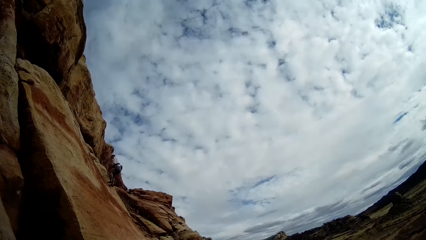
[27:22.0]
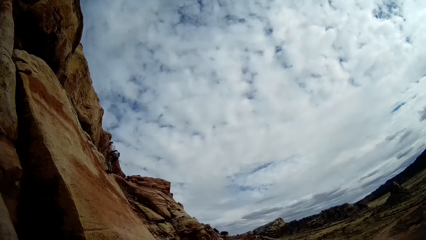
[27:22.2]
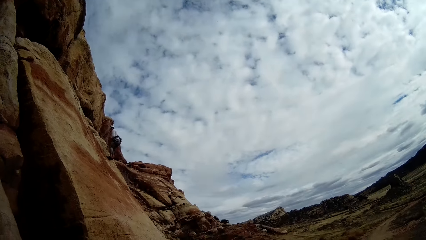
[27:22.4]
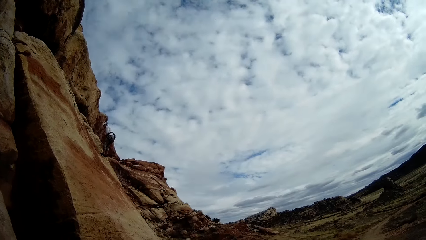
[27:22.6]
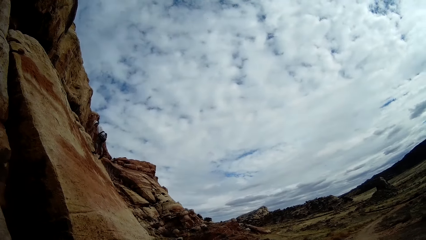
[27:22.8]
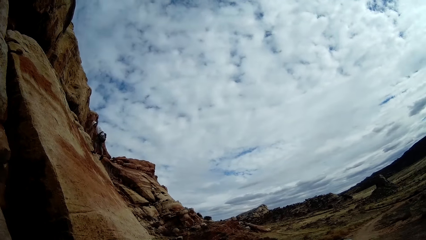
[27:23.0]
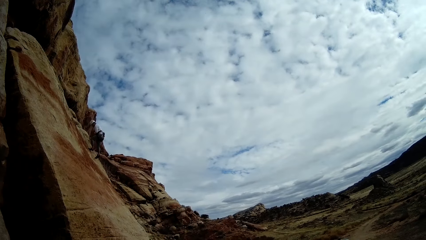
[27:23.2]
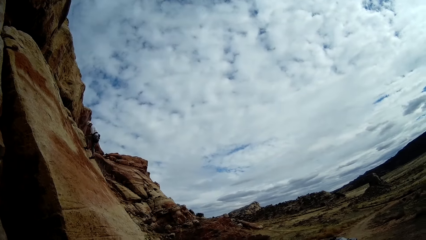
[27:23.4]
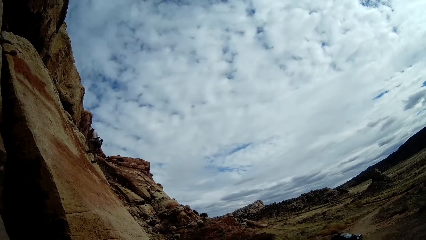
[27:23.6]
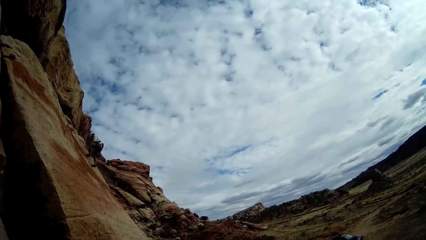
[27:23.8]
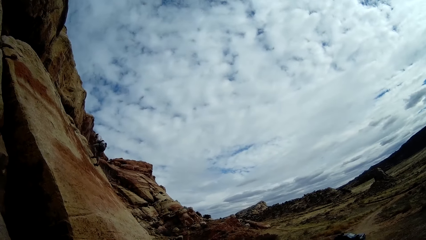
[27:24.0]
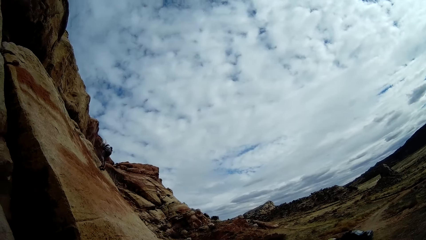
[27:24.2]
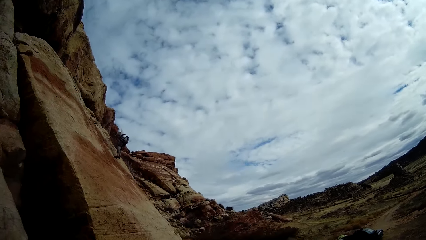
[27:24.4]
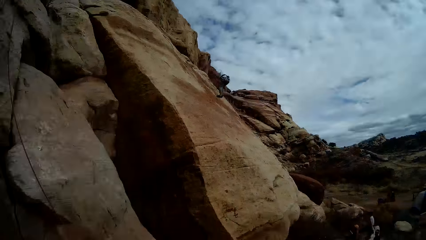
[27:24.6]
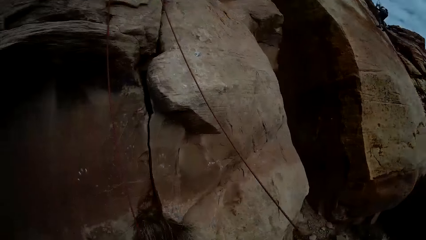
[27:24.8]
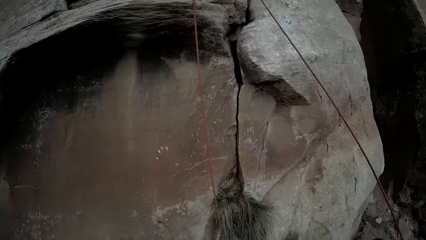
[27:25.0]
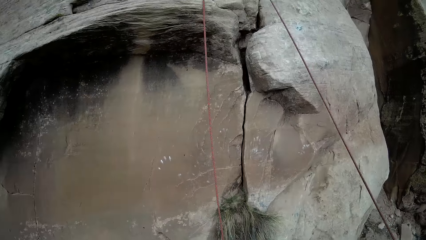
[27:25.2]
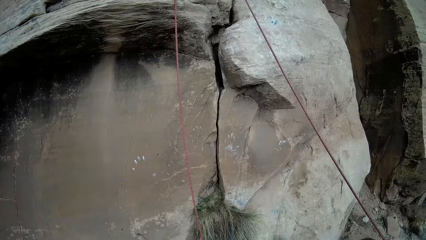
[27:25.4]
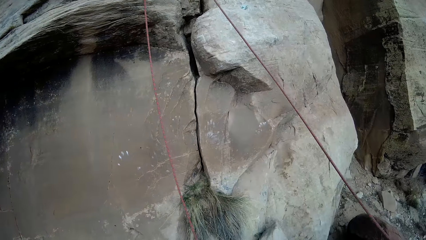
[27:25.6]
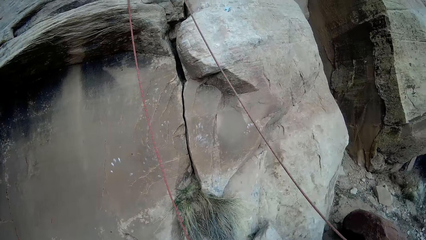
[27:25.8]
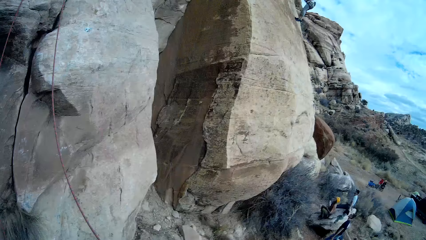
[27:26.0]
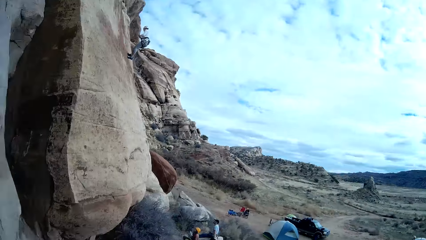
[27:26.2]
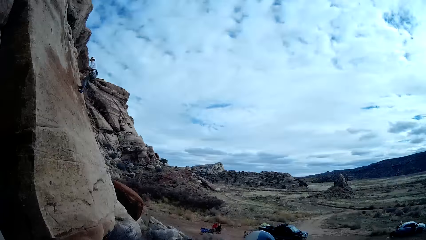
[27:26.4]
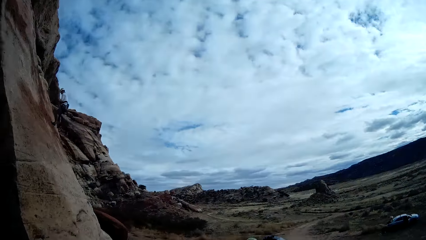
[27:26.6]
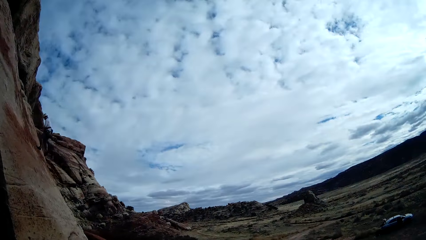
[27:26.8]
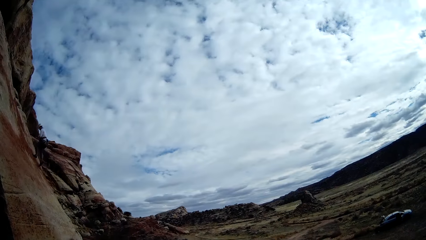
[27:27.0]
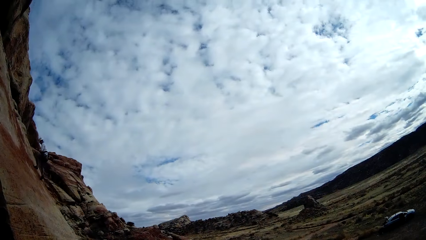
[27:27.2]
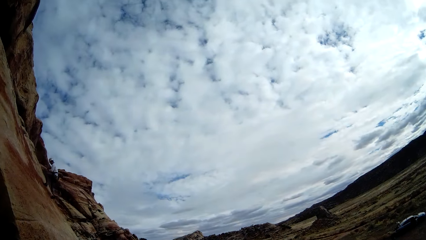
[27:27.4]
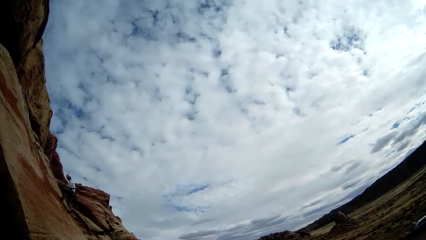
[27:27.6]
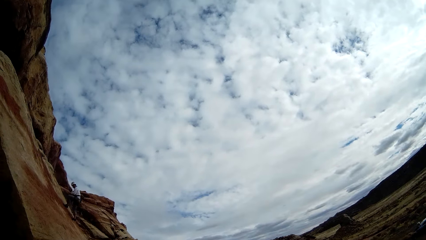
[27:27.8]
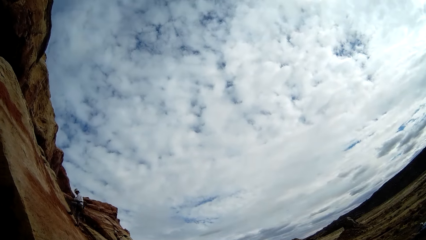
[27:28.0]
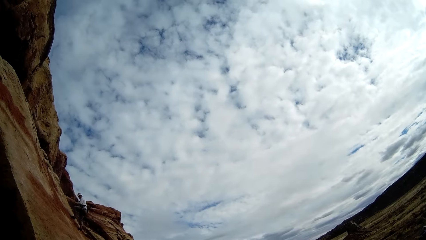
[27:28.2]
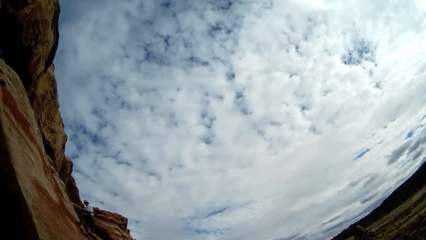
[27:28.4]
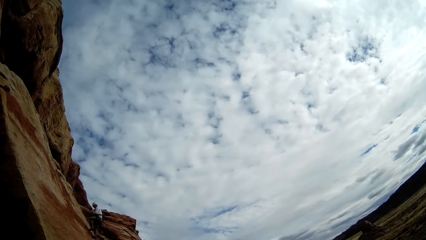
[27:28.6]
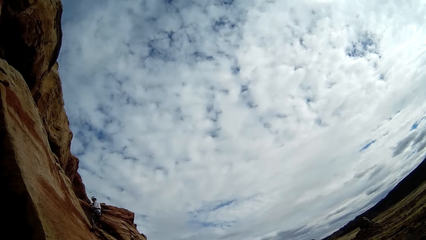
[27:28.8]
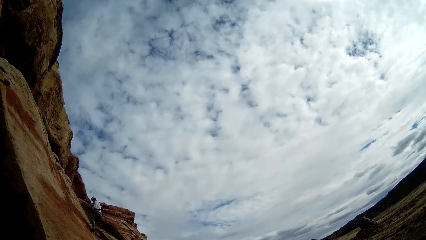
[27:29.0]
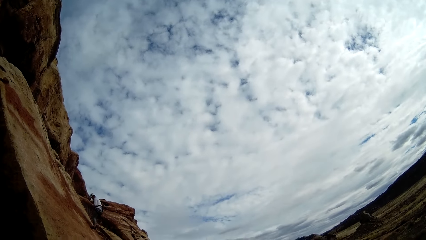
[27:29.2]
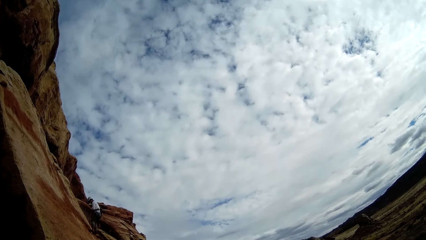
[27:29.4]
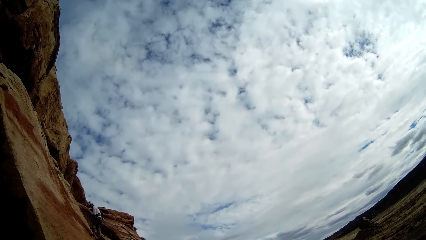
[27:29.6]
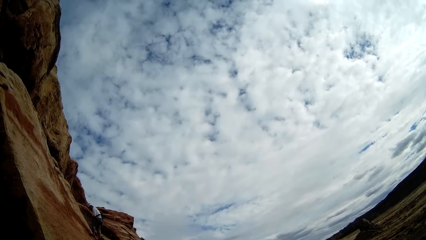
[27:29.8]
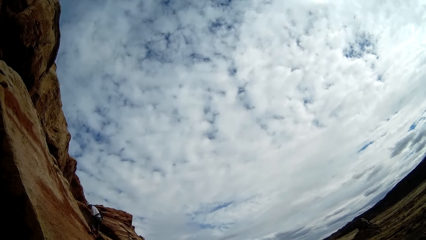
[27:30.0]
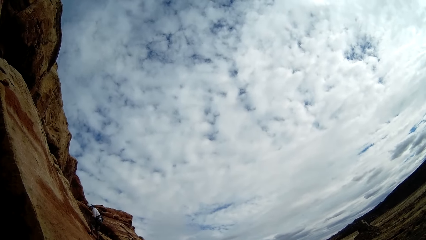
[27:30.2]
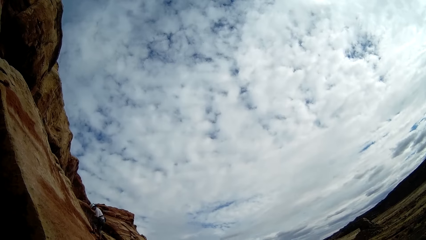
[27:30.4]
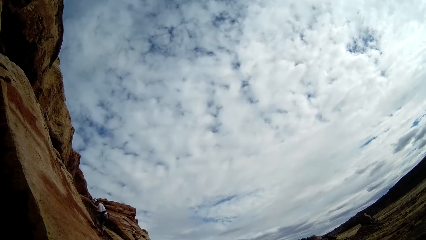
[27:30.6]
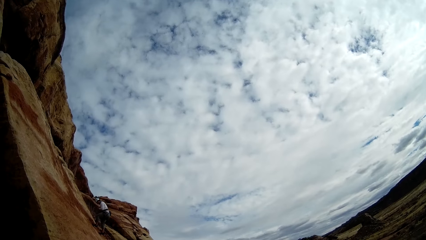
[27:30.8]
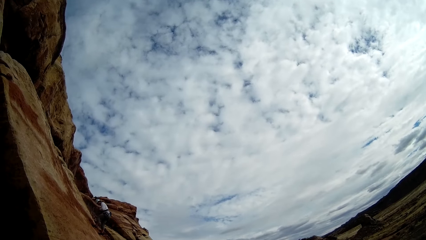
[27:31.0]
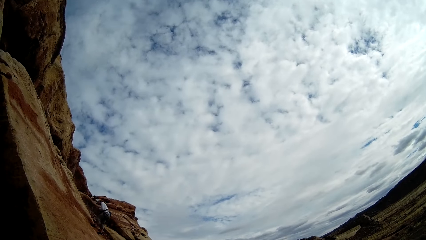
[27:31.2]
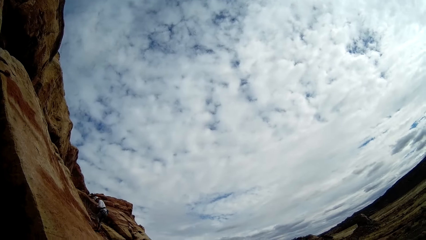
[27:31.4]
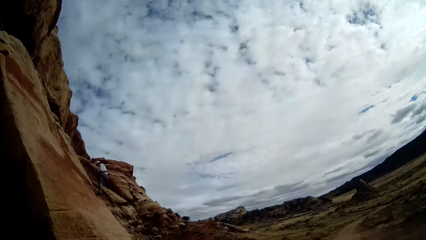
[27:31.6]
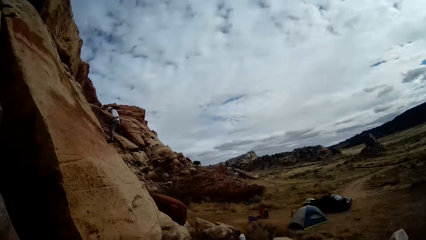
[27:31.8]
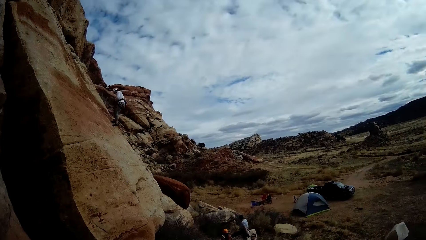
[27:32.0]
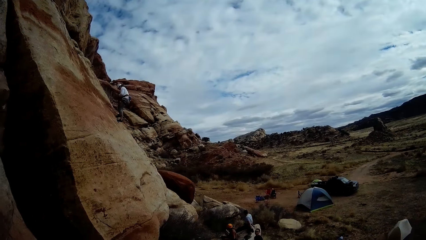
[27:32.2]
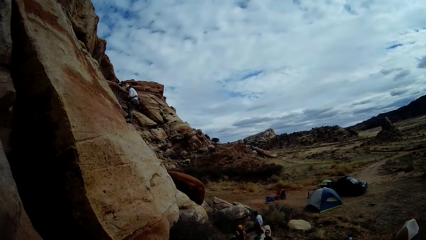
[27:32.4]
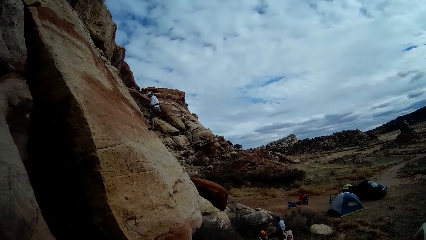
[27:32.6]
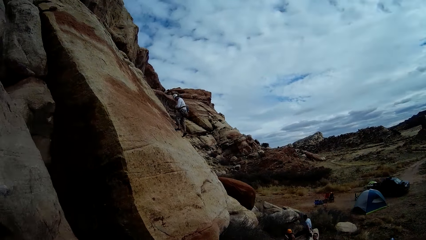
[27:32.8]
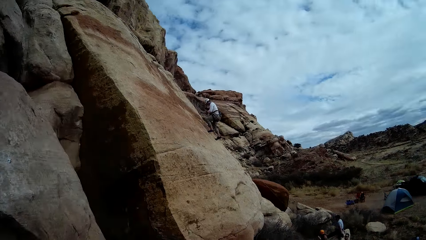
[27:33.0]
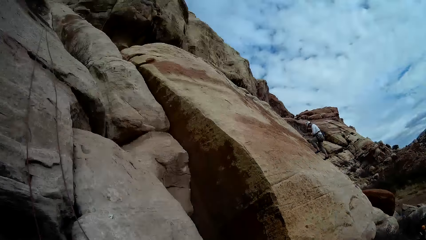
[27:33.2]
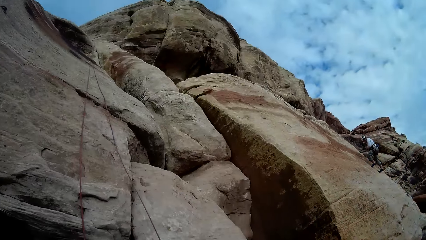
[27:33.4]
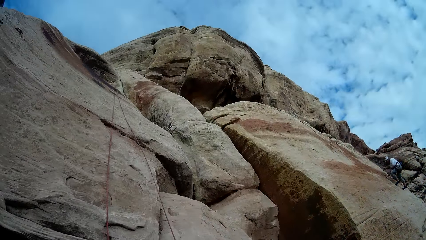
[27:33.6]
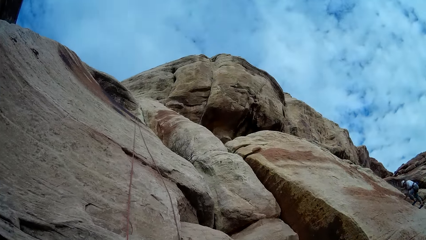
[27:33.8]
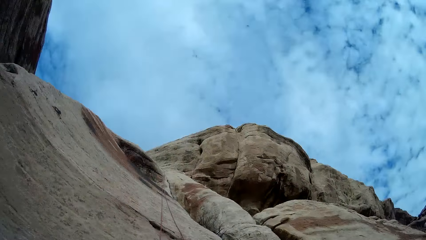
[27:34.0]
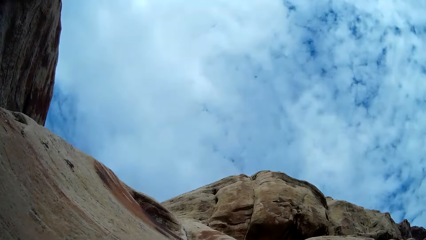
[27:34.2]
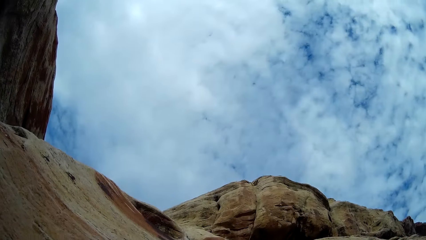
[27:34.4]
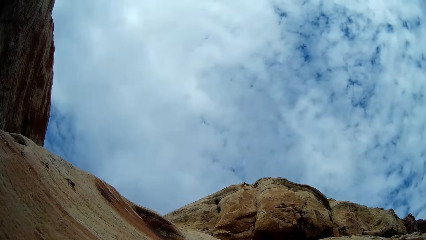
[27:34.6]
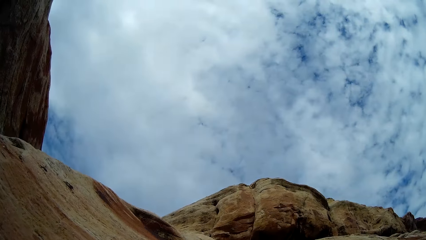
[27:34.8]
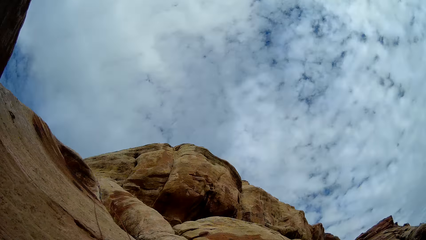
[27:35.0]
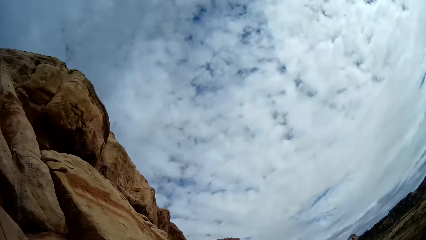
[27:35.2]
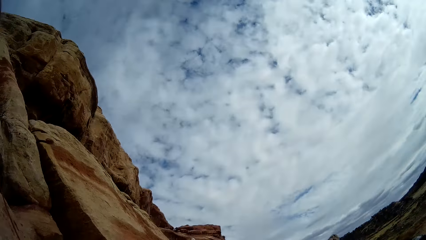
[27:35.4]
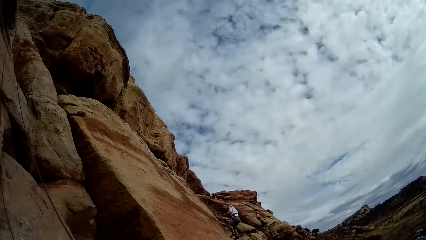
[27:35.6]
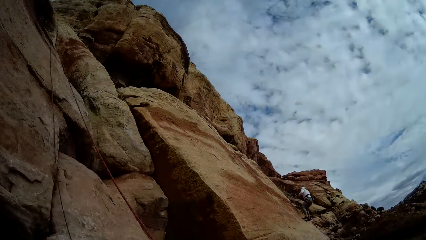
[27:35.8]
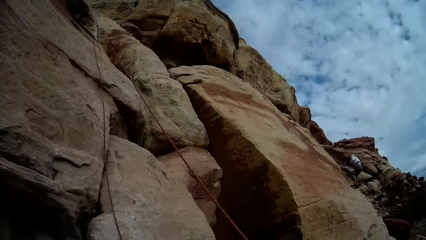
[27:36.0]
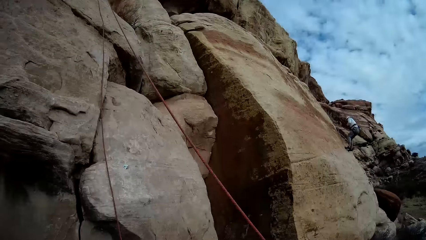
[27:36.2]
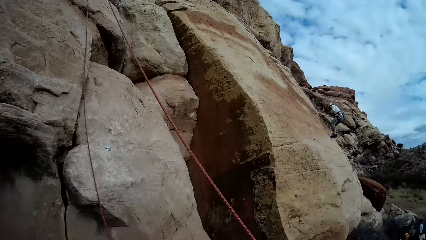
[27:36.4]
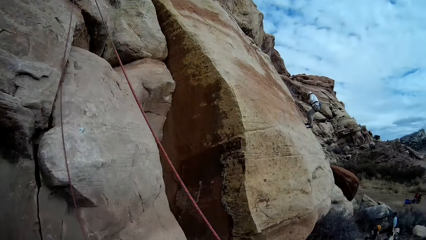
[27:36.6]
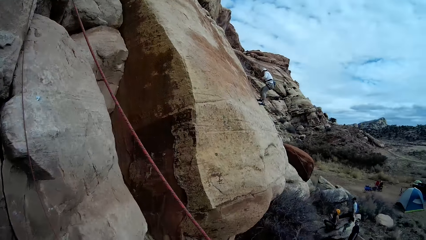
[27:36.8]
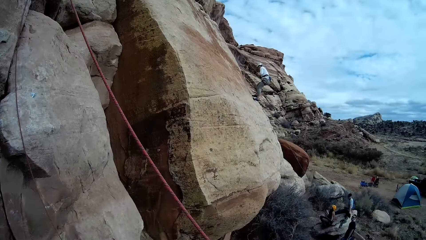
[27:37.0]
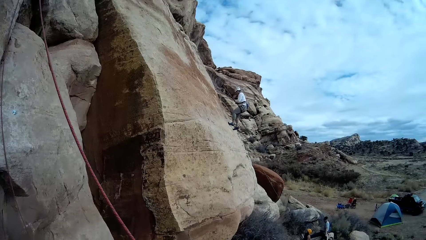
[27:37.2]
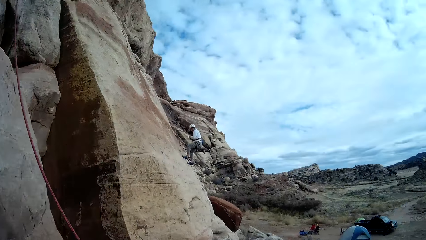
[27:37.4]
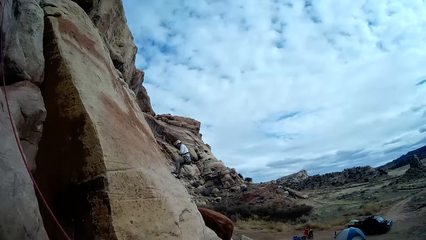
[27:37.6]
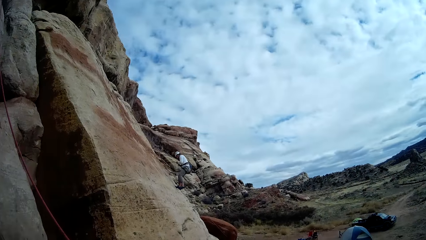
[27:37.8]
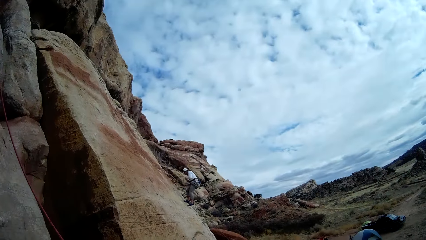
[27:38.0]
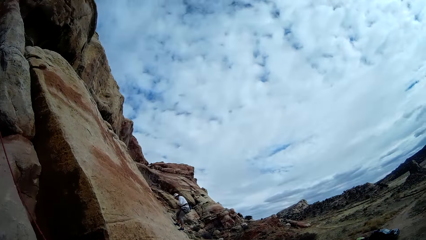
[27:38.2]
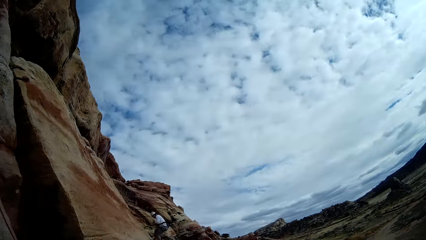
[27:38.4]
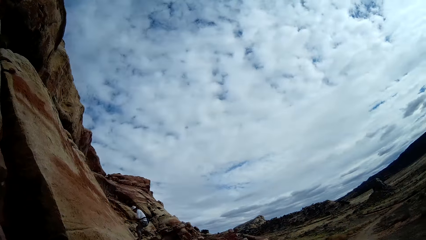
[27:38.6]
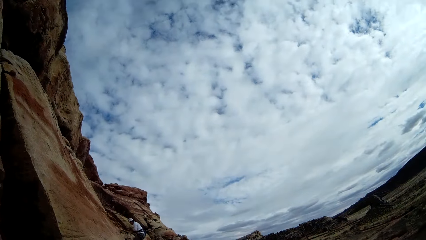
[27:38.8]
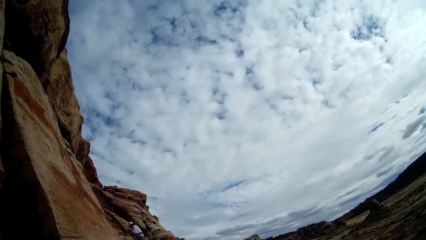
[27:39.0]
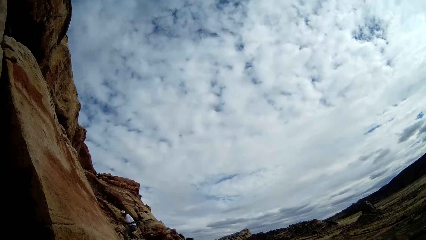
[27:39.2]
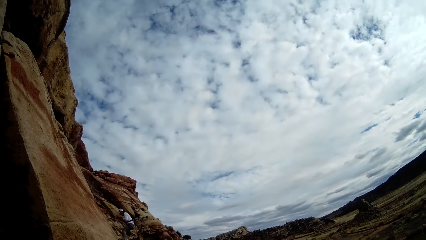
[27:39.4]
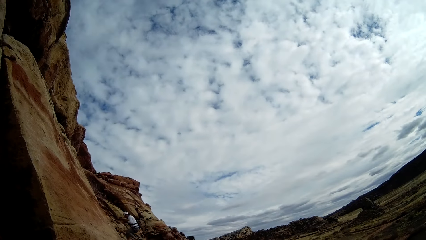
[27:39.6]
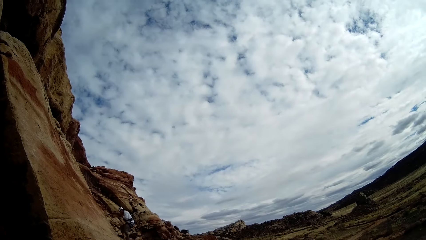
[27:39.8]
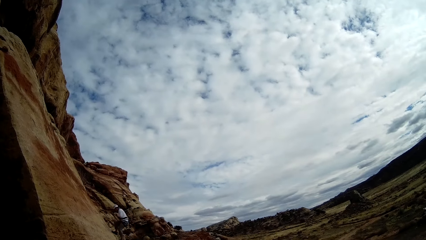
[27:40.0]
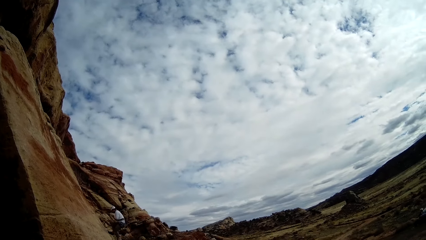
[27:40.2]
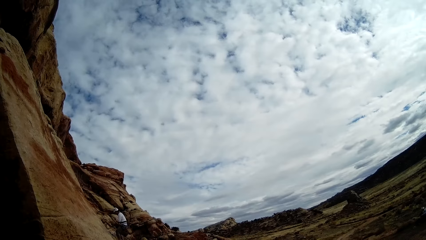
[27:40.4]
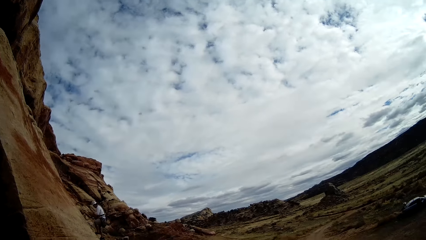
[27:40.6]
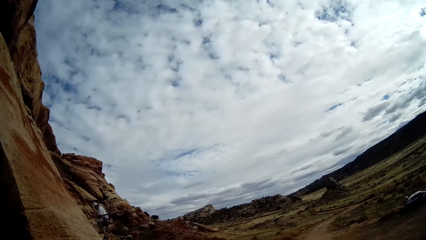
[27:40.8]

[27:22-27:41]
The camera wearer turns around. They stare at a man. They look around. They stare at the man.
